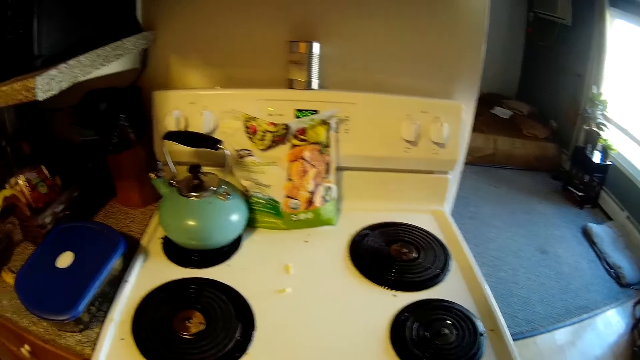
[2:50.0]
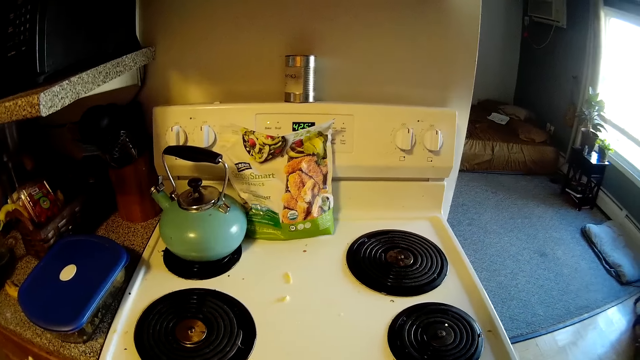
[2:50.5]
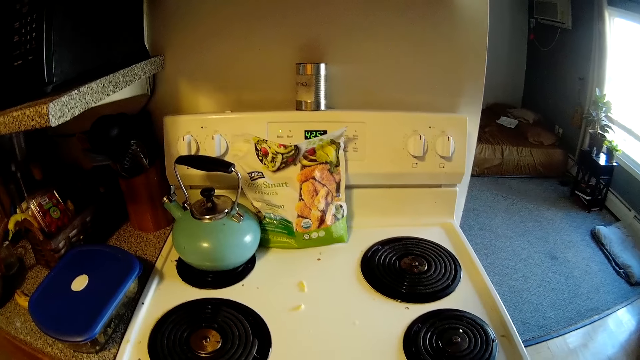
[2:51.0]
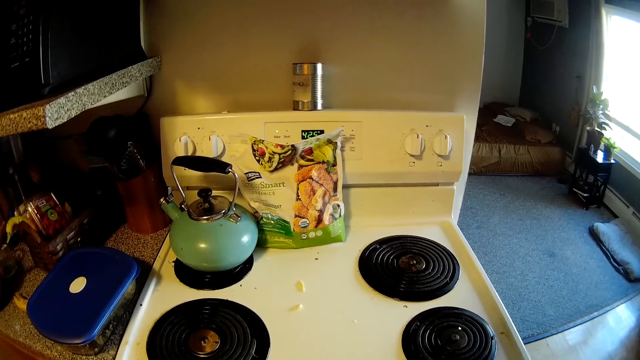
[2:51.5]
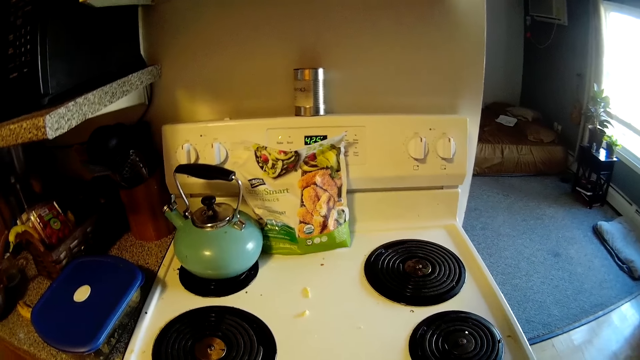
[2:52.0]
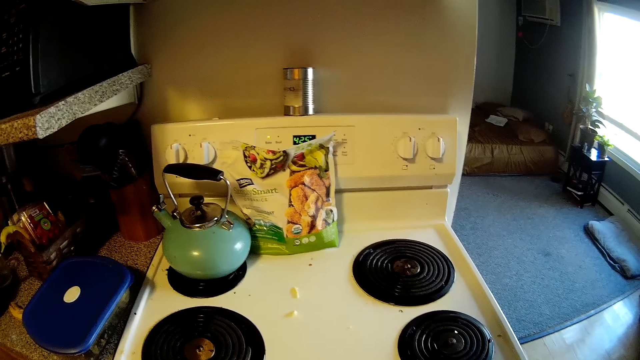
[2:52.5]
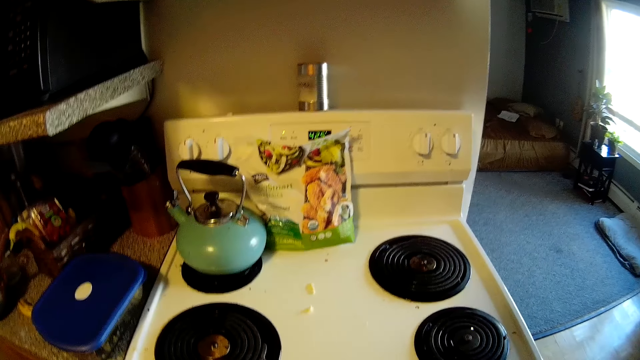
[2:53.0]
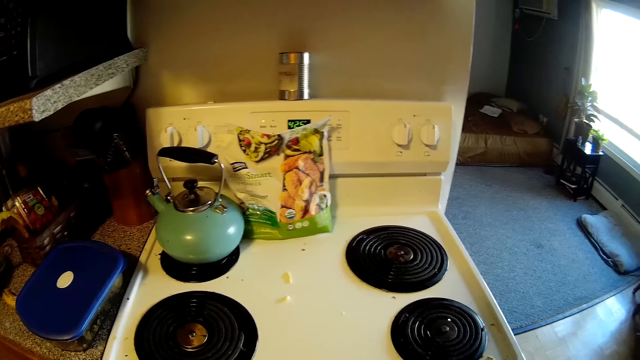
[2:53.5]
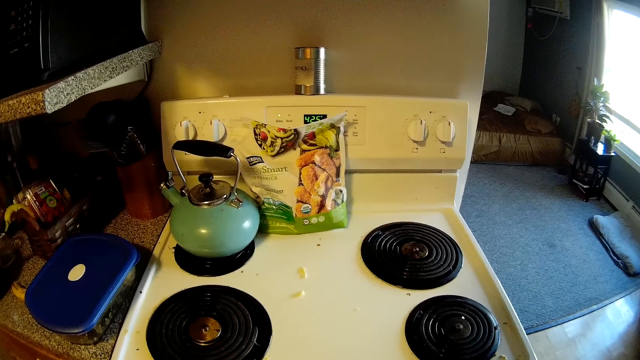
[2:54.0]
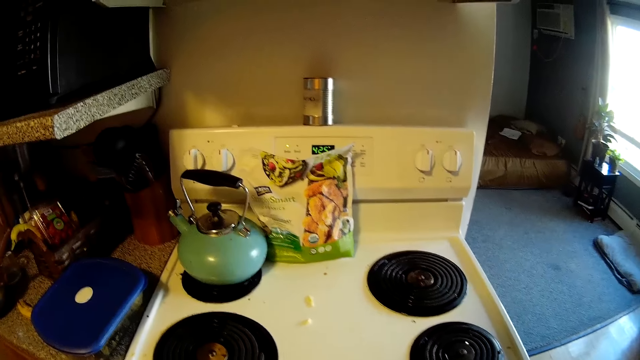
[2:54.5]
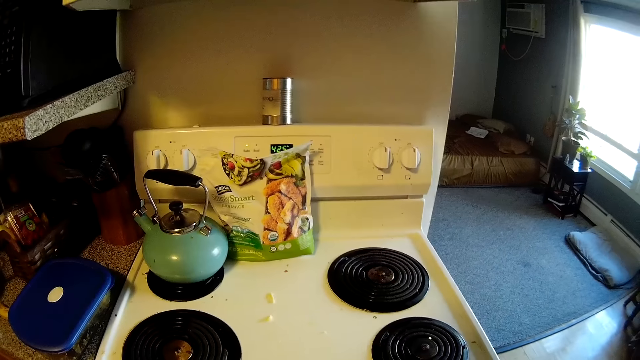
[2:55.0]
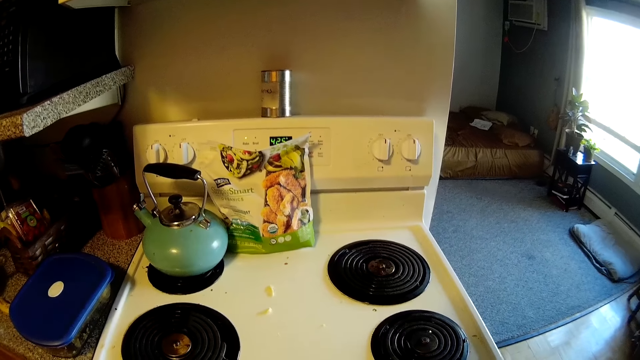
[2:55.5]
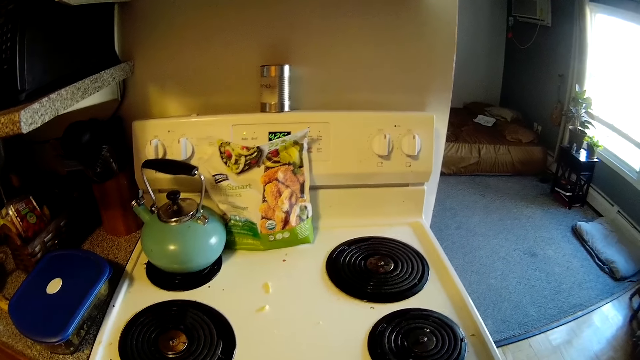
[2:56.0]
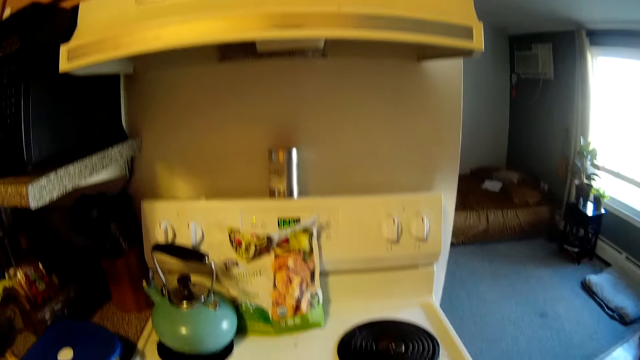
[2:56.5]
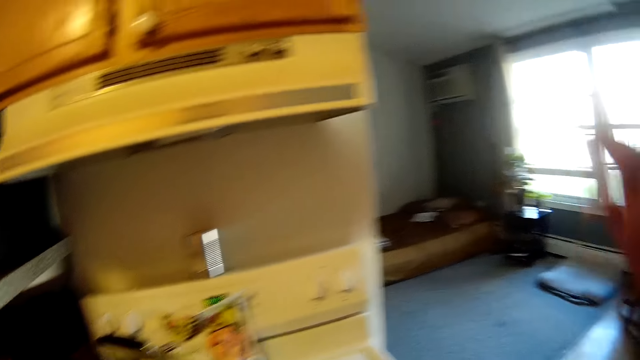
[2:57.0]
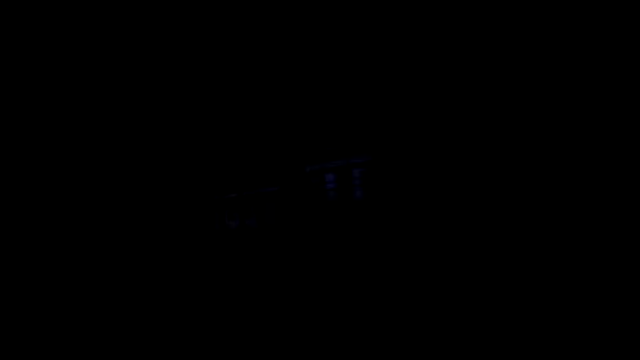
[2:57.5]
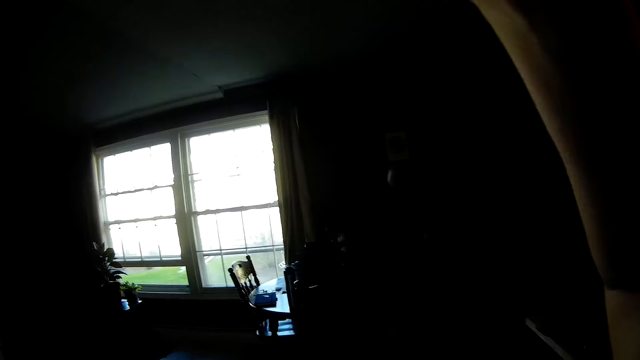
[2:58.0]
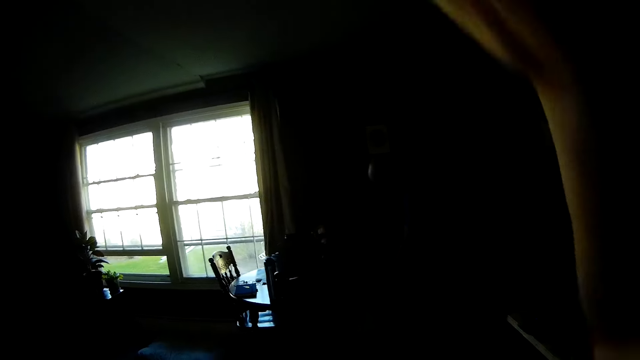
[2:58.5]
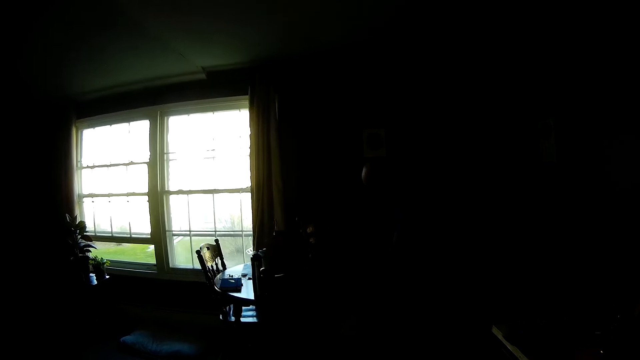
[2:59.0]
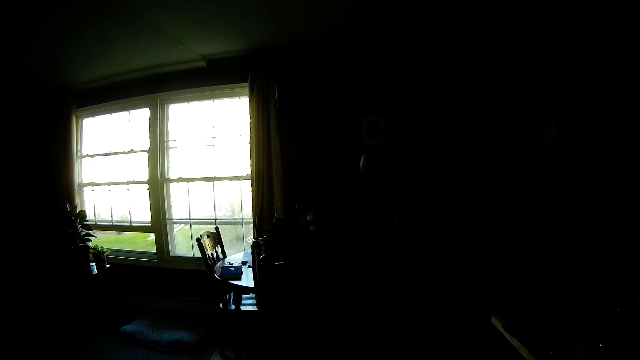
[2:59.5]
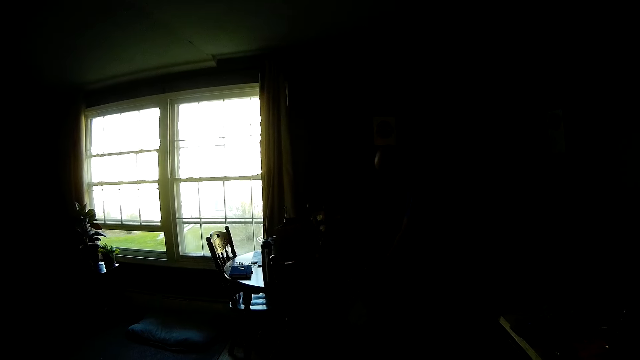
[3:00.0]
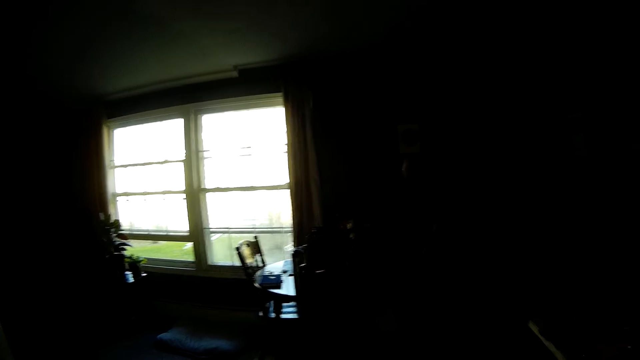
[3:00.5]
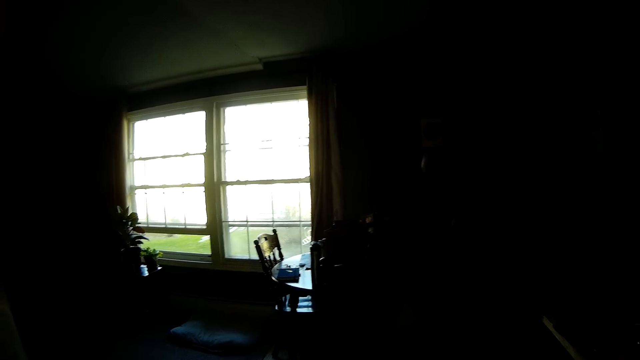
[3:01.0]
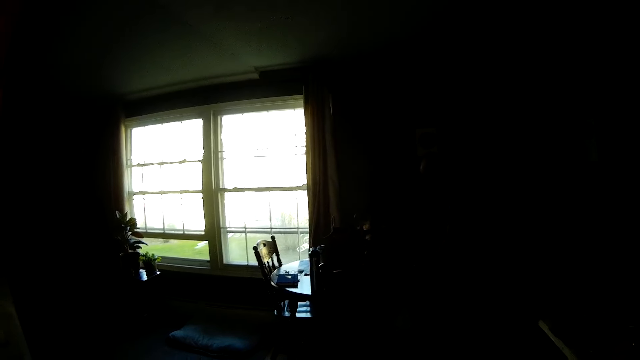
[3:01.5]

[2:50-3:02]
The camera wearer touches her face with her right hand.

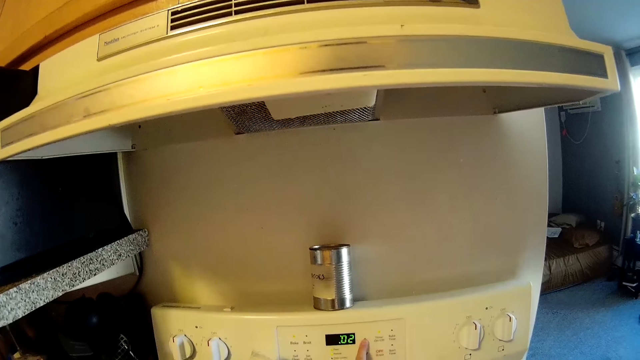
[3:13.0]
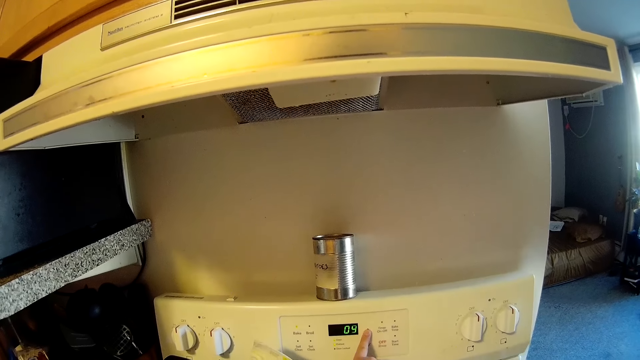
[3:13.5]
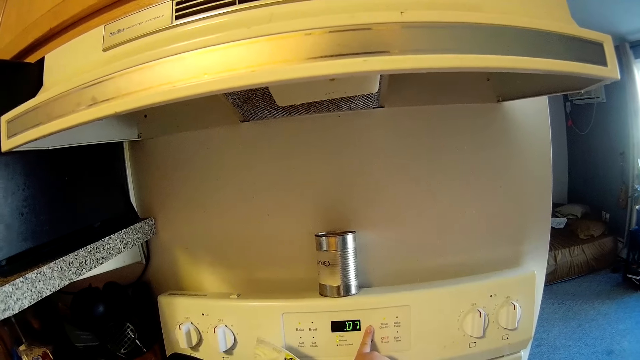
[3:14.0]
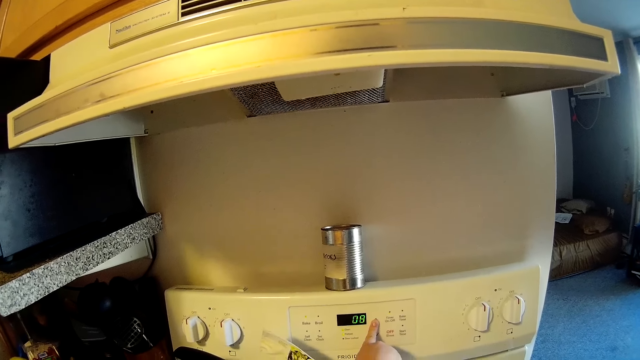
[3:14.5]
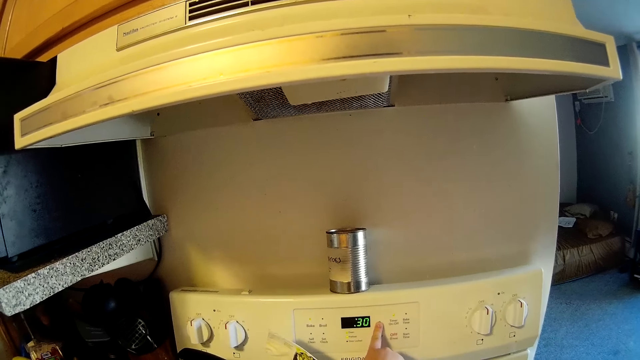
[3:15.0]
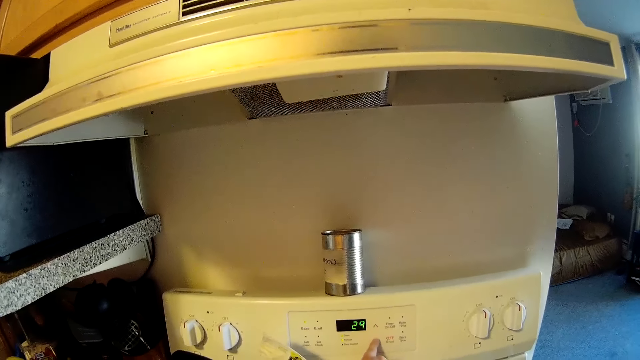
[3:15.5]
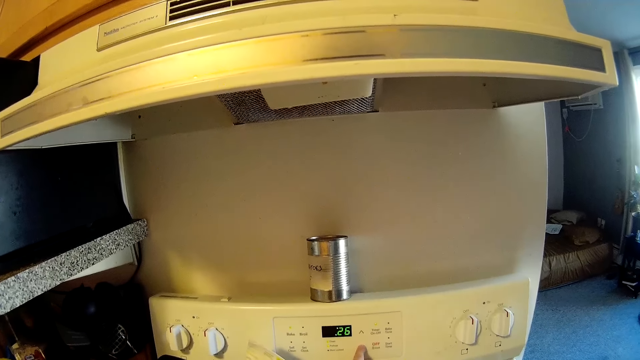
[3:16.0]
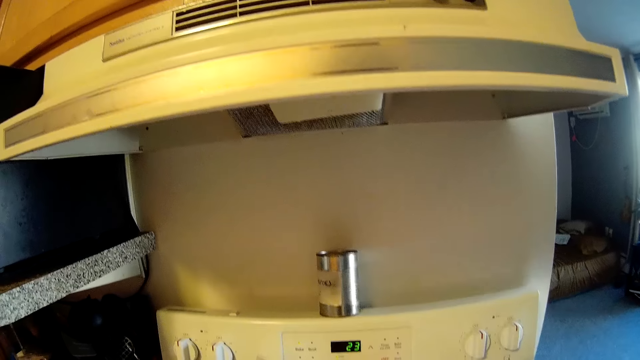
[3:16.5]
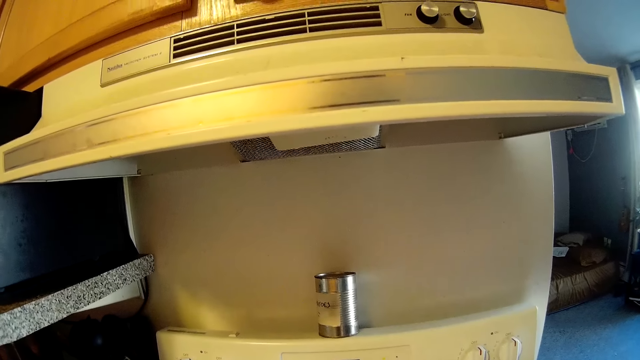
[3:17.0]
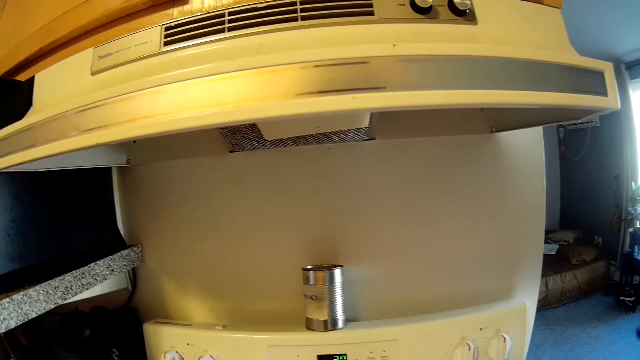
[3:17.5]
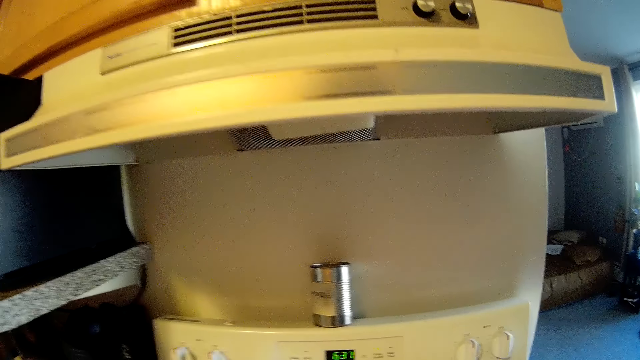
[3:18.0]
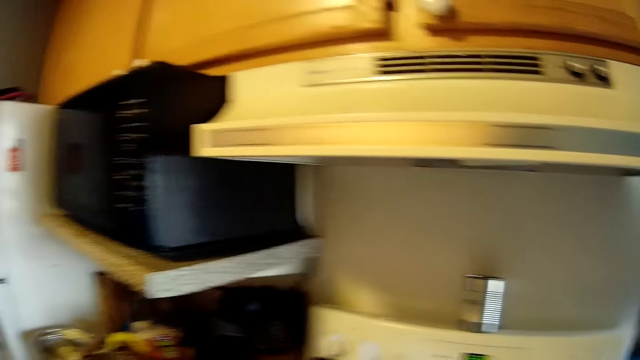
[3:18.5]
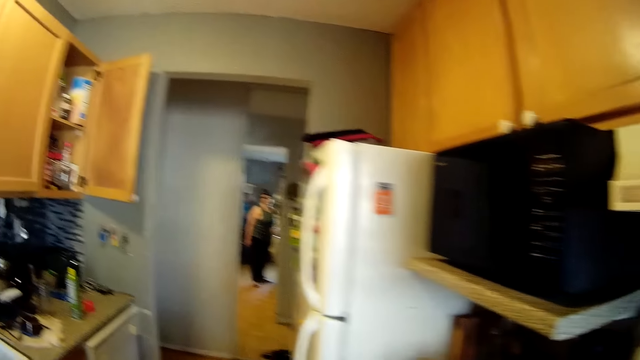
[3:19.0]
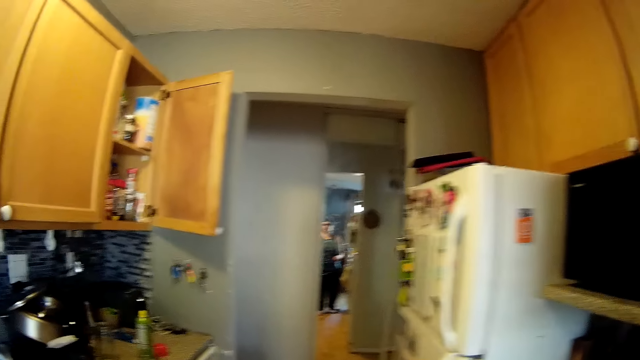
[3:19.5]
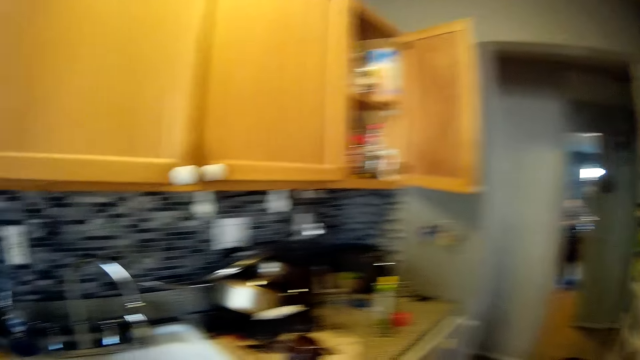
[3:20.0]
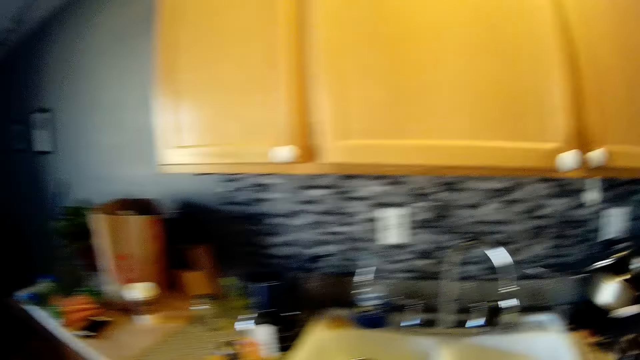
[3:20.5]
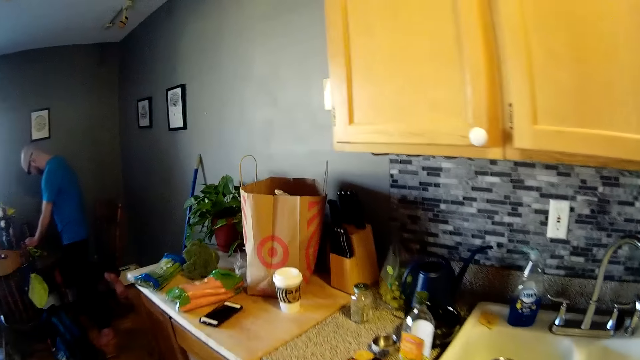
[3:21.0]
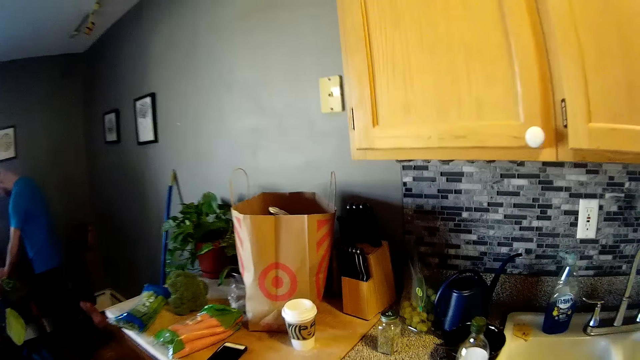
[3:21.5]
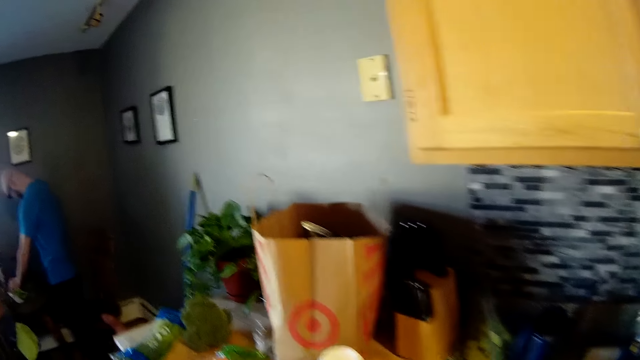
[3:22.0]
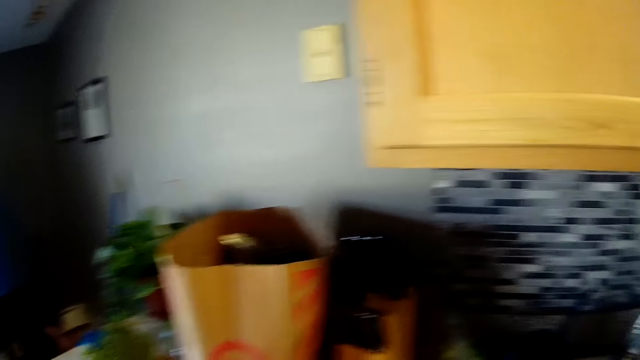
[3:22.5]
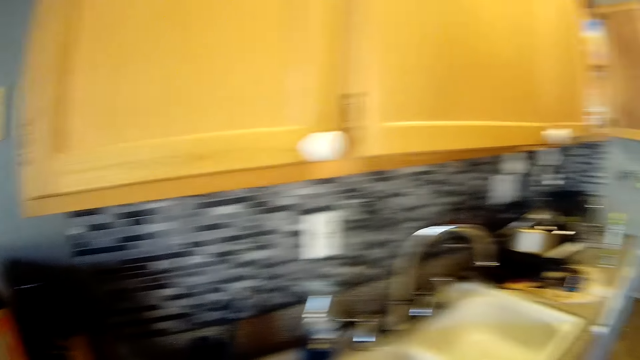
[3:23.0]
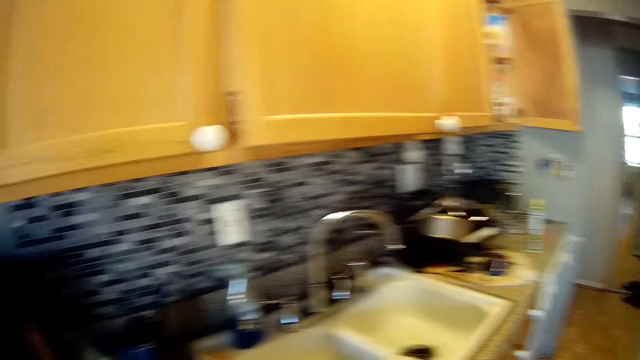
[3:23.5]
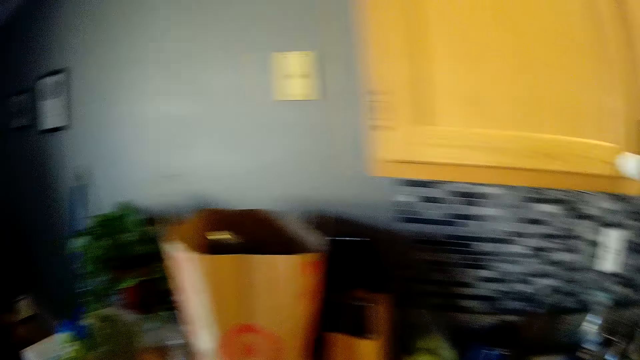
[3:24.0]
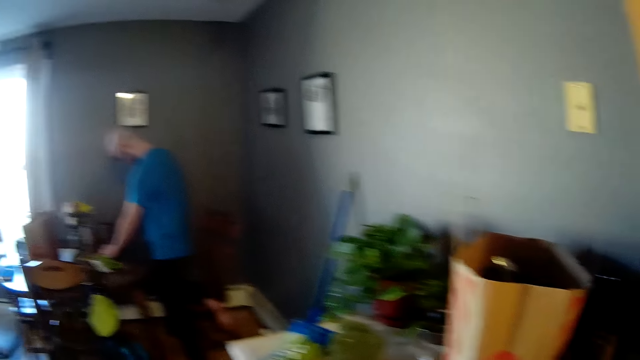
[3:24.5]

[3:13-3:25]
The camera wearer increases oven heat on the kitchen stove with her right hand. A man cuts vegetables in the dining room with the knife in his right hand.
